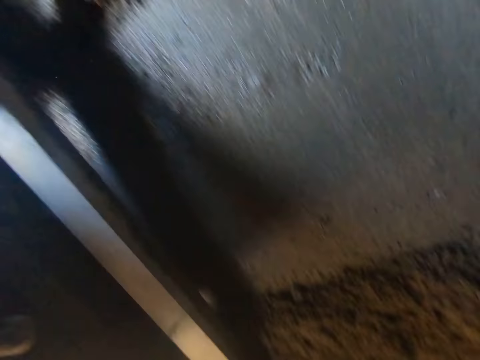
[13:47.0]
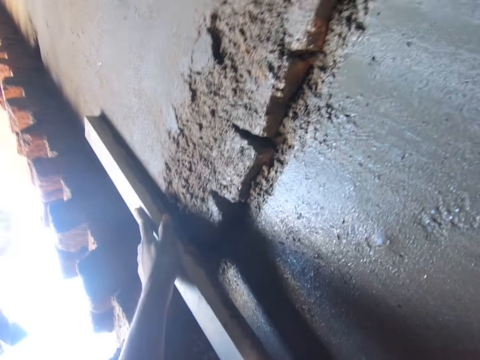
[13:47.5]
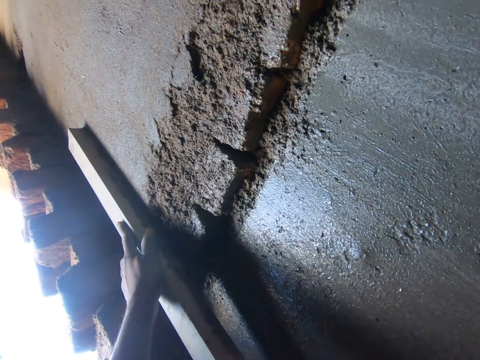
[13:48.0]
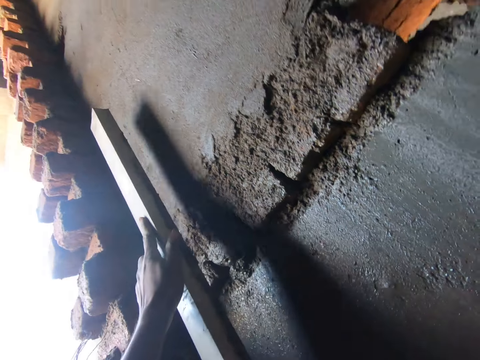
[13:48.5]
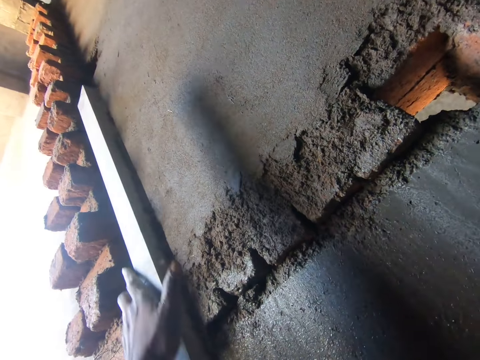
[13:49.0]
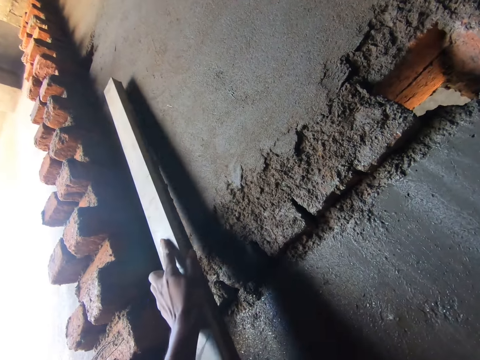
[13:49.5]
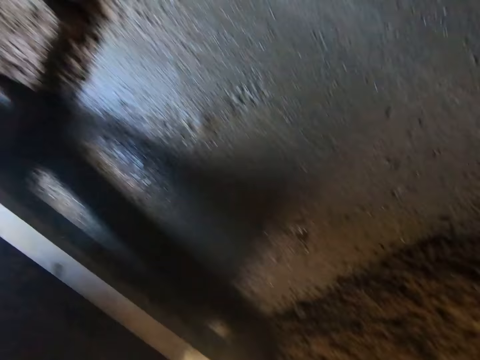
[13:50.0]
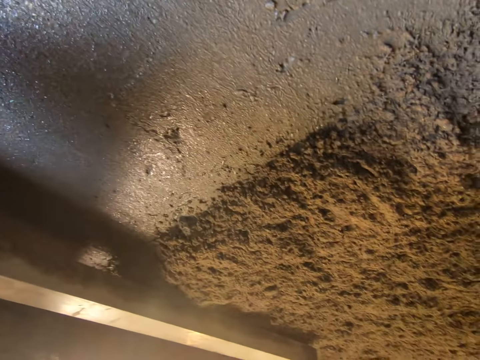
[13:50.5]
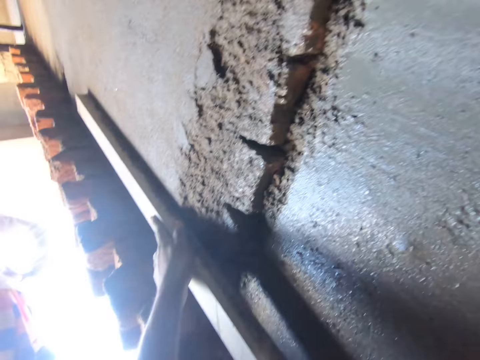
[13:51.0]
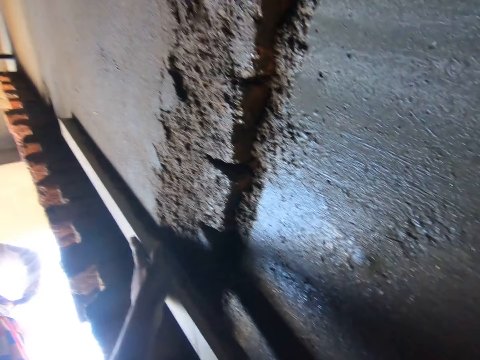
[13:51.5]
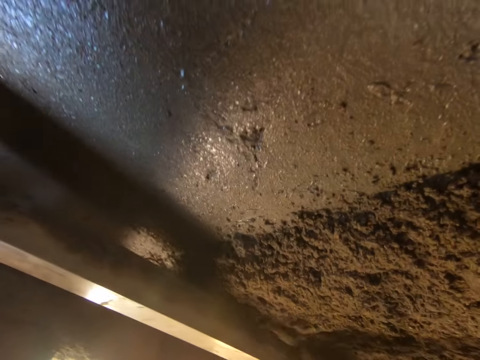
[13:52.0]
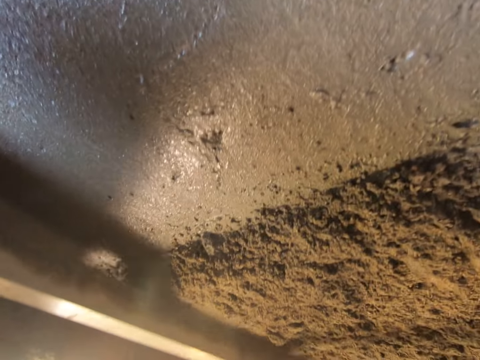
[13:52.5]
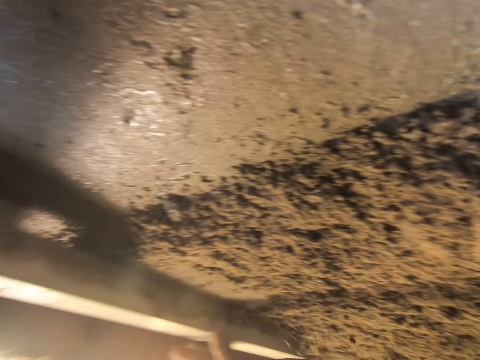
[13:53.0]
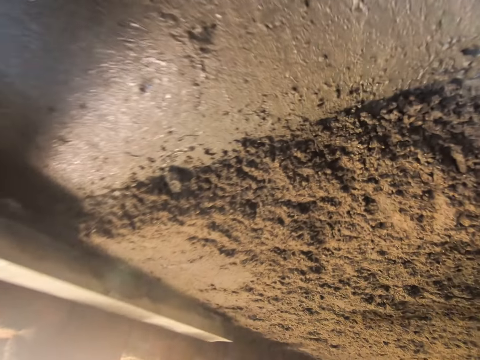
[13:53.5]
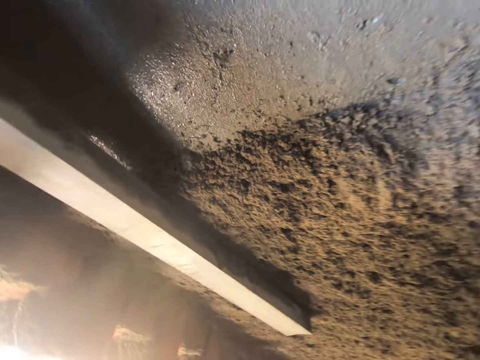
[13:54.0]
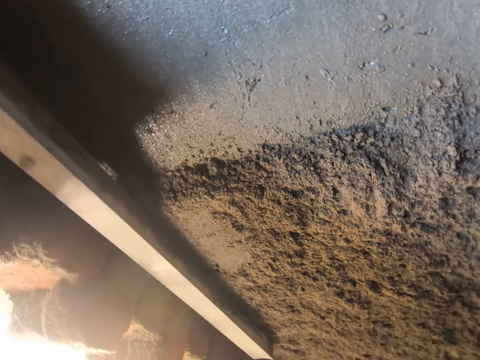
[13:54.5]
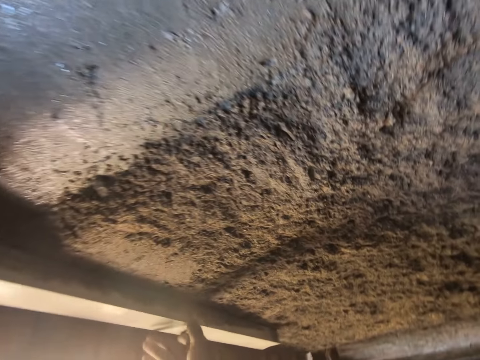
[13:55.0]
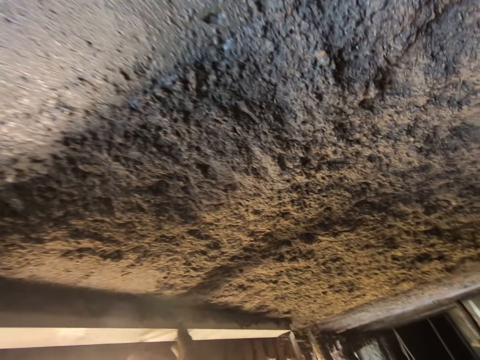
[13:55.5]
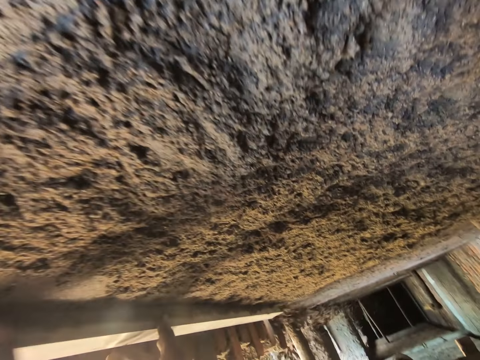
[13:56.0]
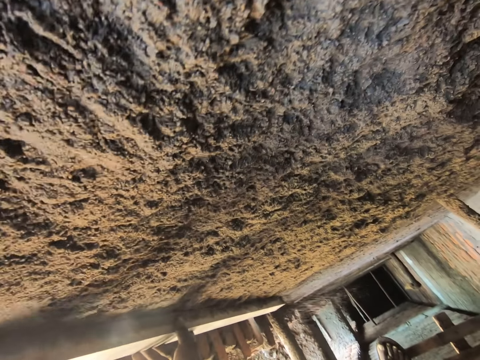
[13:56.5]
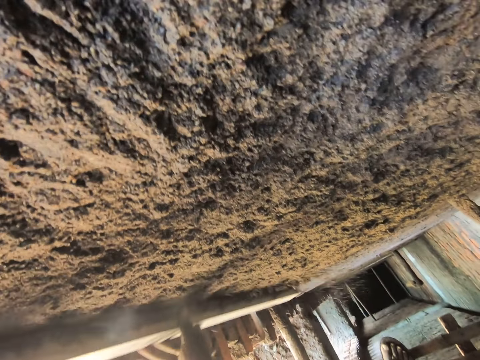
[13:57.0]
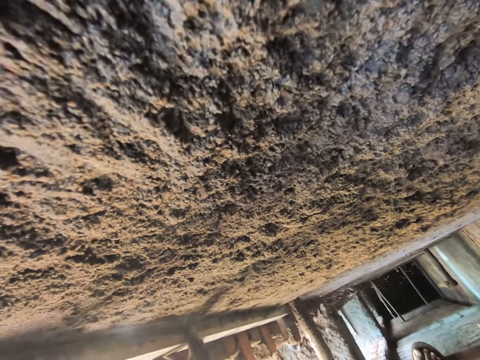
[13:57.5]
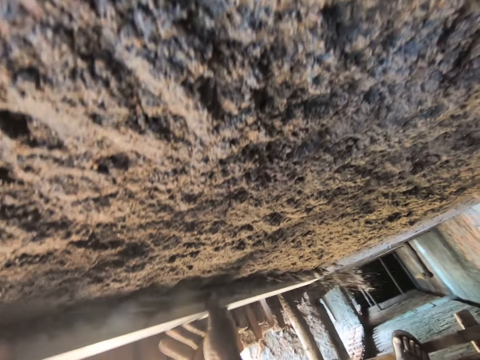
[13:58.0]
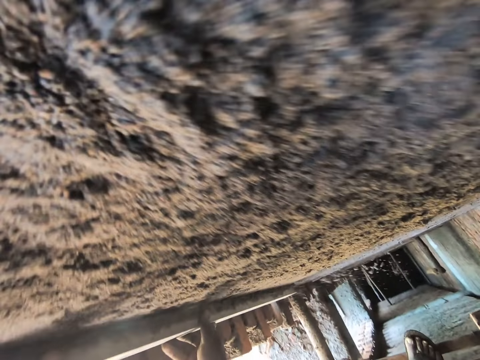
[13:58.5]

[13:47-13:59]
The camera wearer leans wood on the wall. They screed the wall with the stick in both hands. A woman looks around. The camera wearer moves the wood. They look around. The woman looks around. The camera wearer levels sand on the wall with the wood.

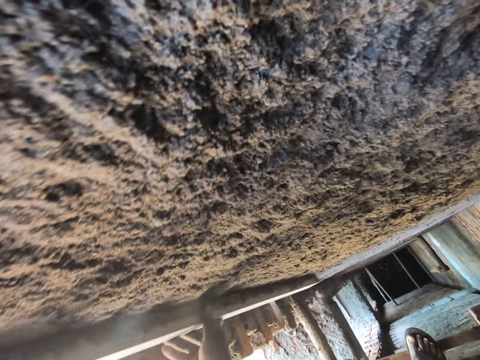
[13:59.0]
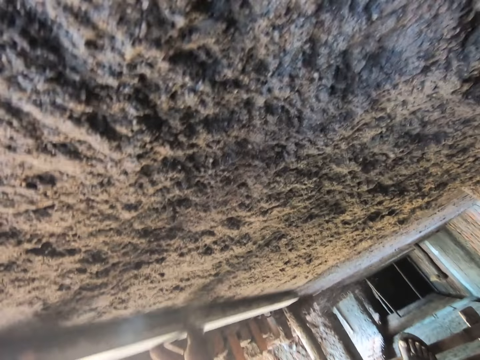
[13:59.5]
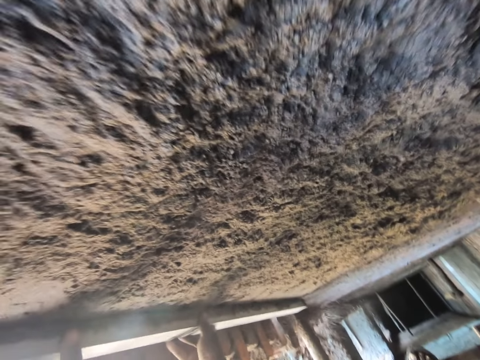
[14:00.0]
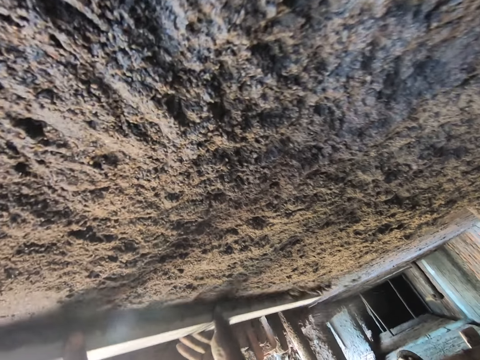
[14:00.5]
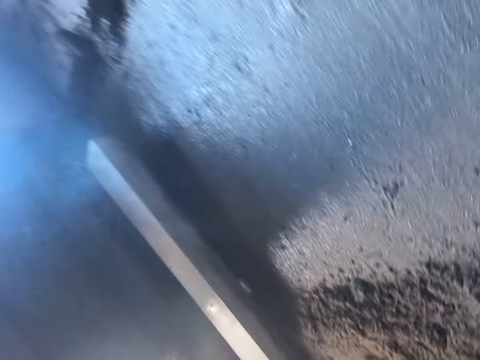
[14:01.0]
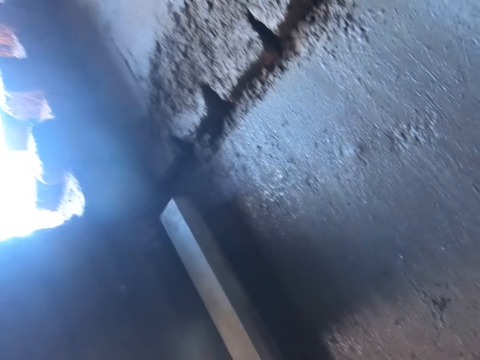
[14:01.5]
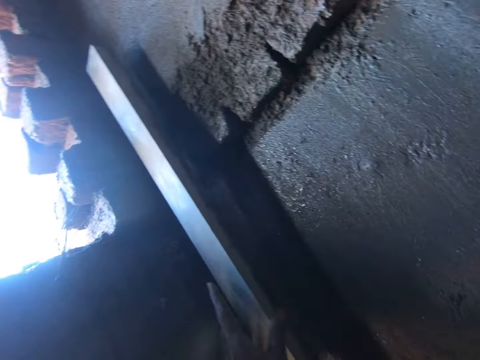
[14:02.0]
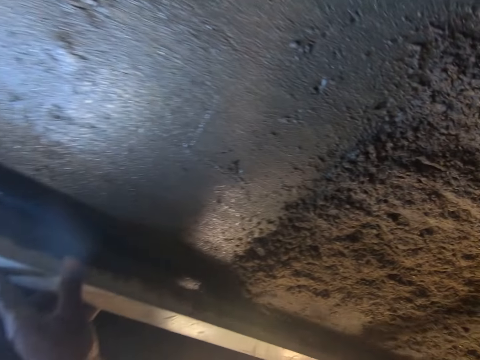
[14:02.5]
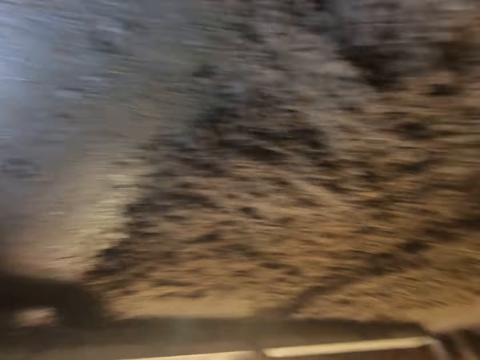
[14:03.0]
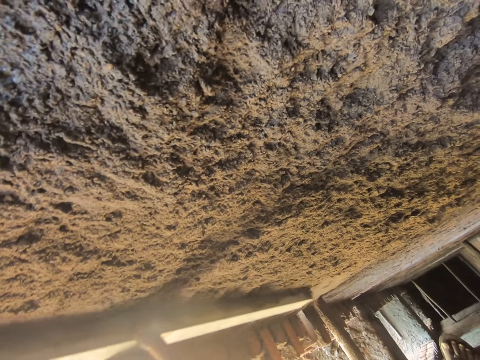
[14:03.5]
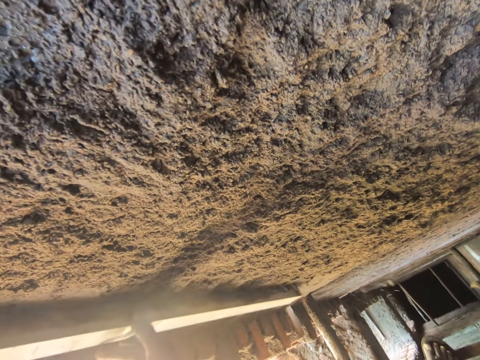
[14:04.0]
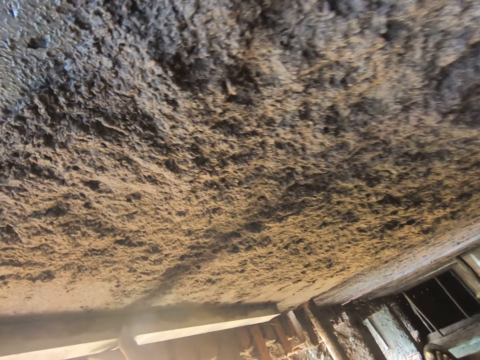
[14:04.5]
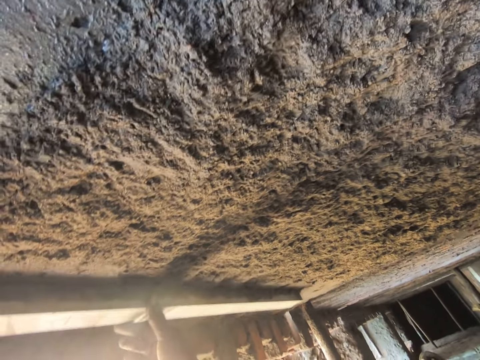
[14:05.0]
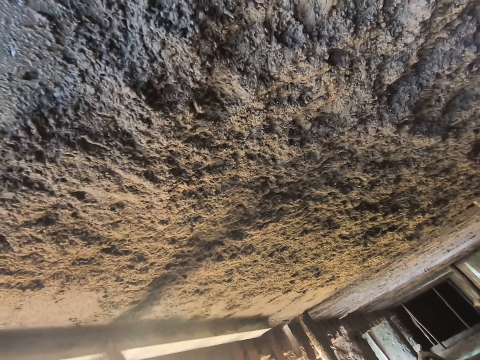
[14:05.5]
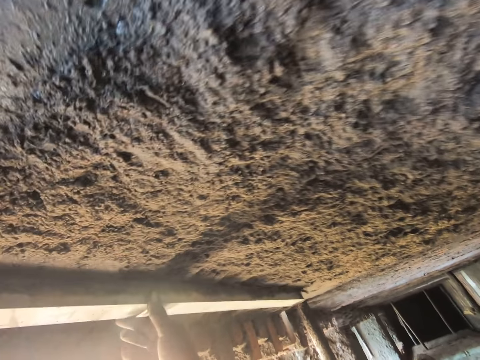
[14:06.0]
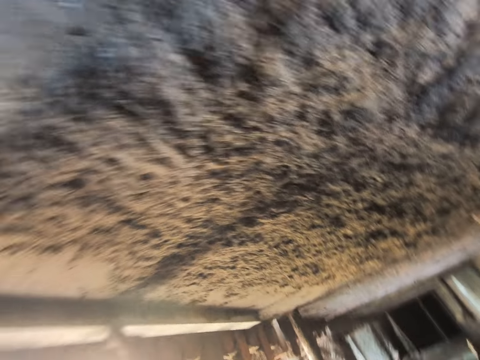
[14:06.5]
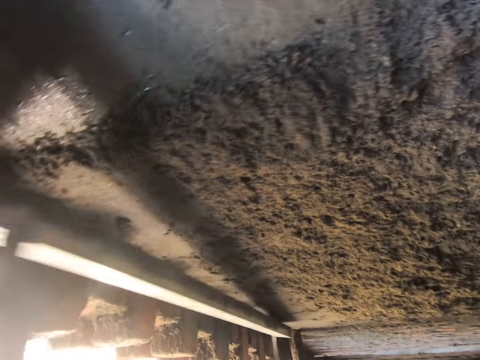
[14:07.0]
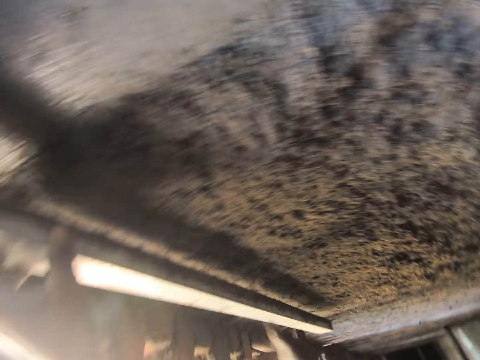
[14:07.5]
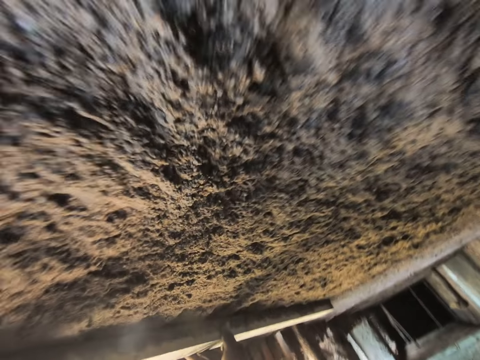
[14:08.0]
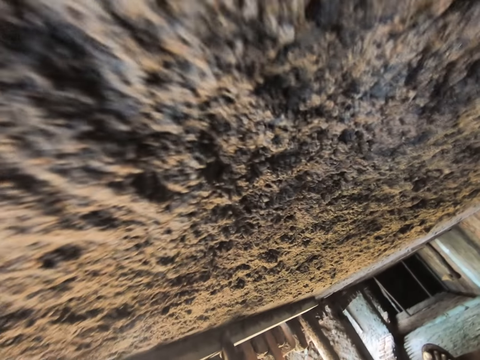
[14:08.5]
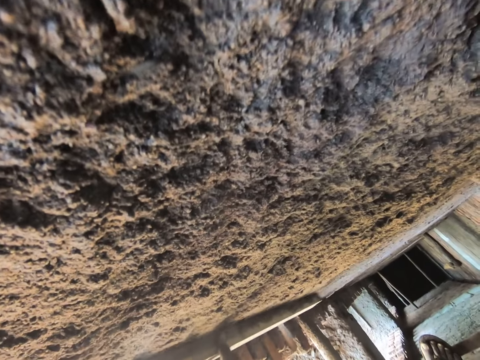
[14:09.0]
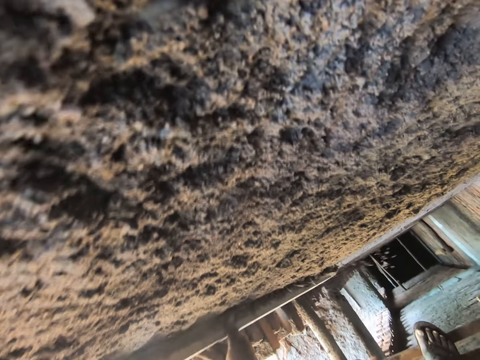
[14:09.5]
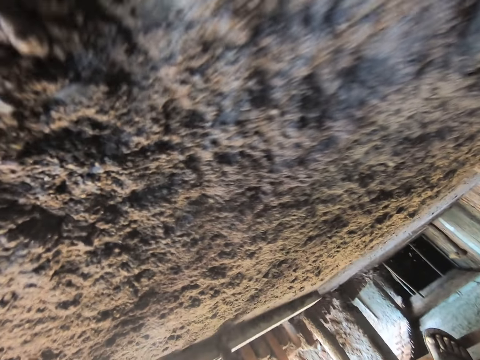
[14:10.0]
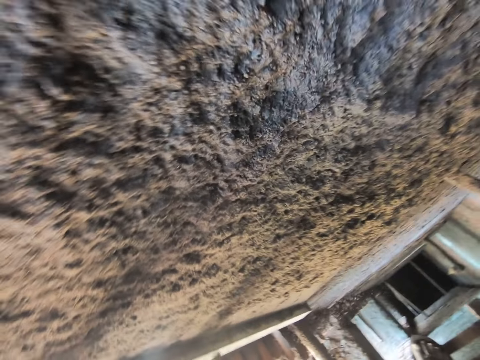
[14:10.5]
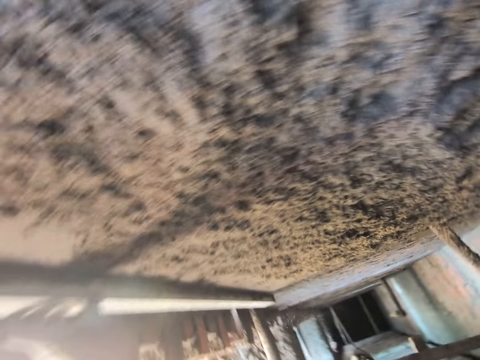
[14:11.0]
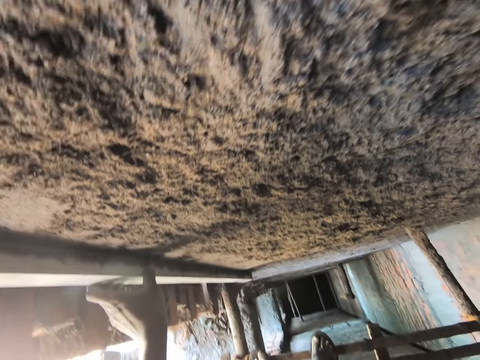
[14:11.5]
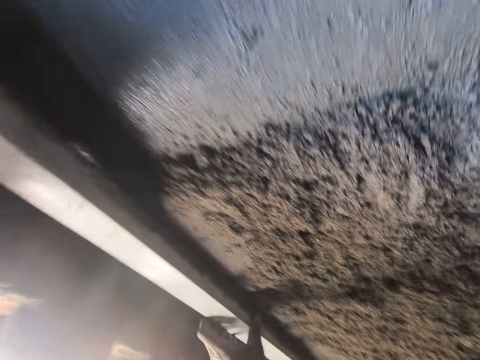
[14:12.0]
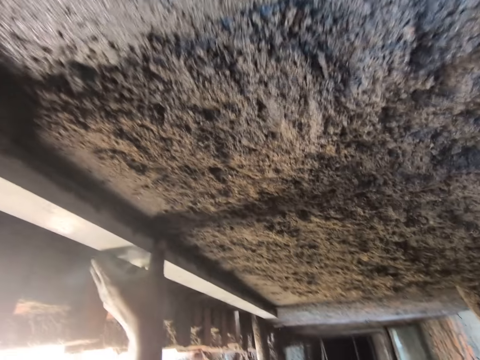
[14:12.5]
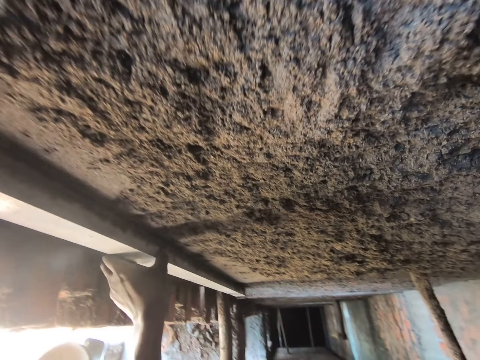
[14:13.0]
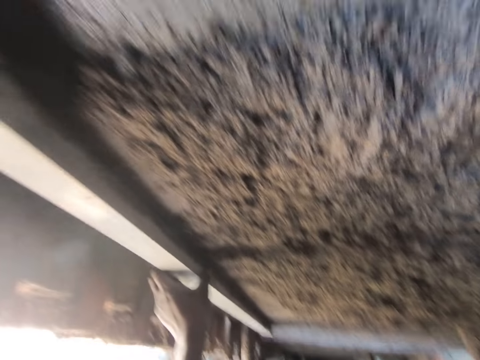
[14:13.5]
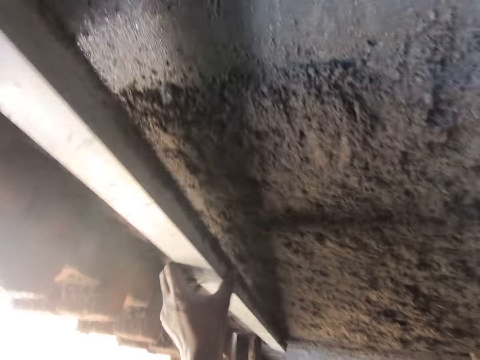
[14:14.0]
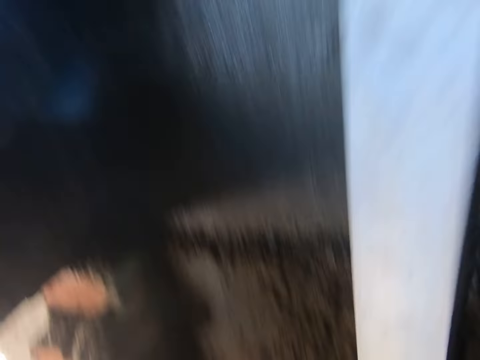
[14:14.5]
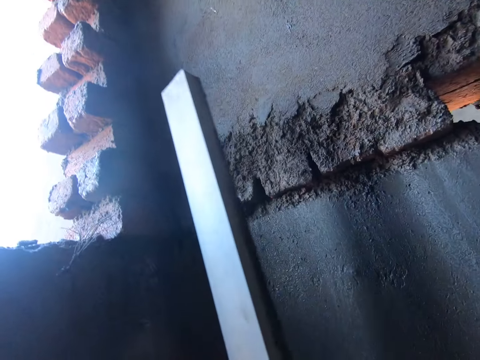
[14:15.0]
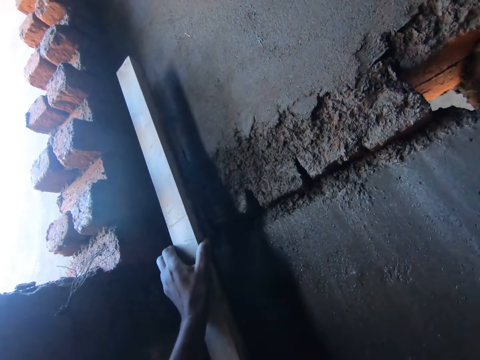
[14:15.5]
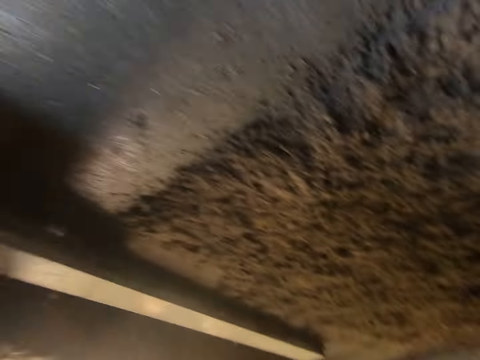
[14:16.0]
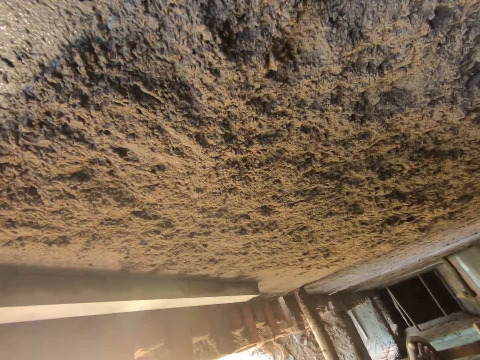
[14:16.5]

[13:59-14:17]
The camera wearer moves the wood on the wall. They level sand on the wall with the wood. They move the wood on the wall. They level sand on the wall with the wood. They move the wood on the wall.
